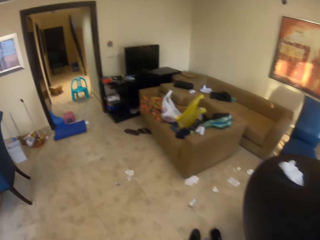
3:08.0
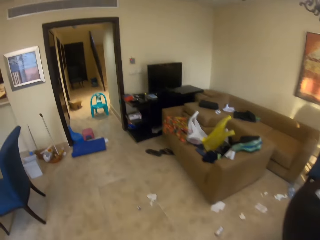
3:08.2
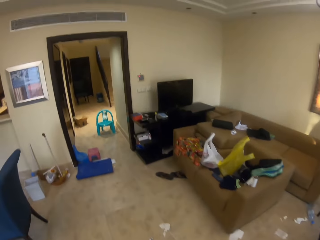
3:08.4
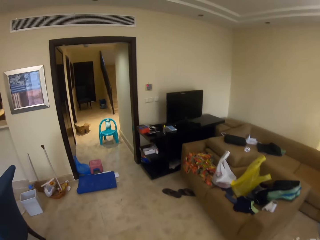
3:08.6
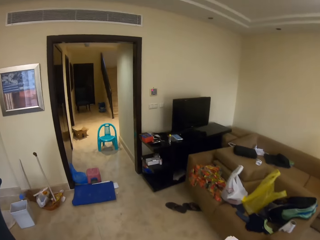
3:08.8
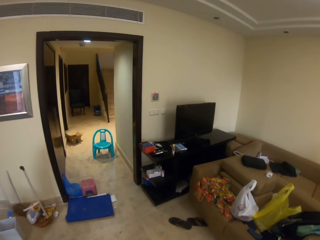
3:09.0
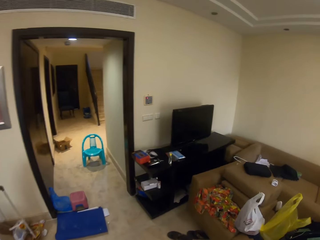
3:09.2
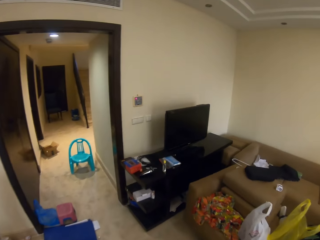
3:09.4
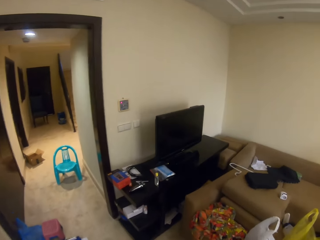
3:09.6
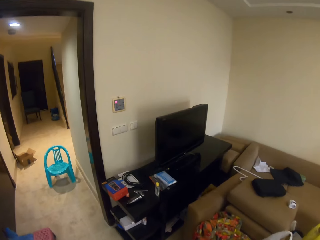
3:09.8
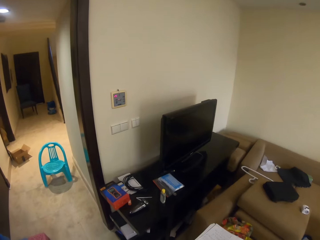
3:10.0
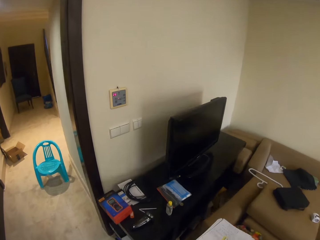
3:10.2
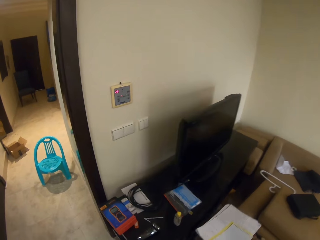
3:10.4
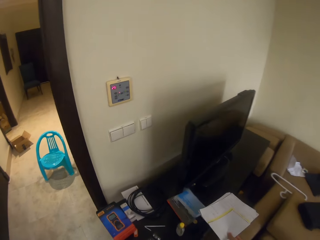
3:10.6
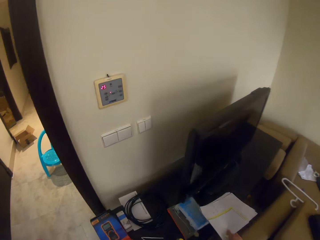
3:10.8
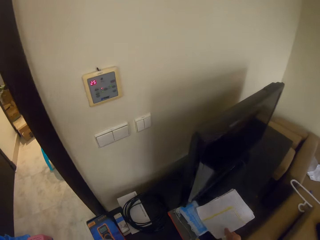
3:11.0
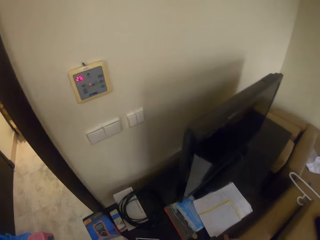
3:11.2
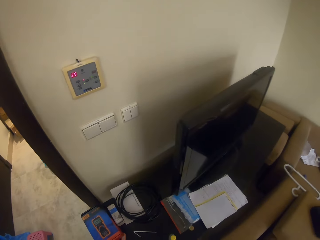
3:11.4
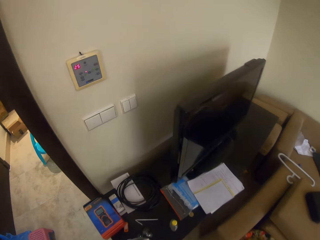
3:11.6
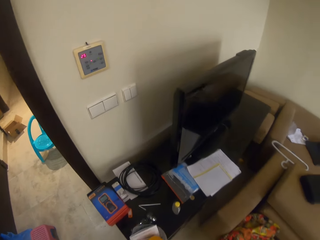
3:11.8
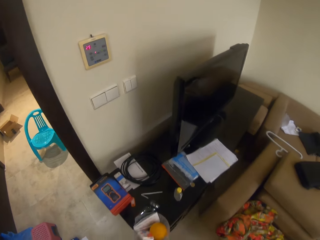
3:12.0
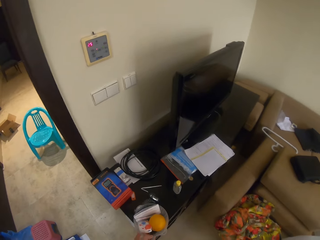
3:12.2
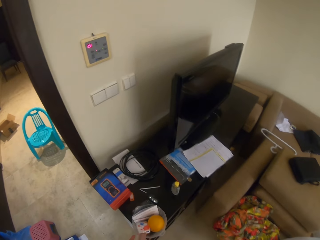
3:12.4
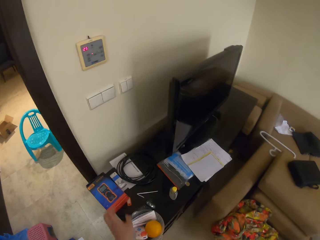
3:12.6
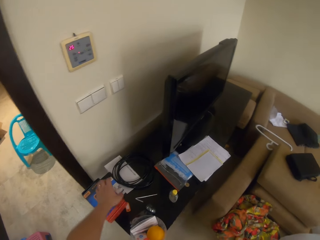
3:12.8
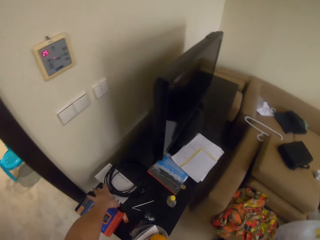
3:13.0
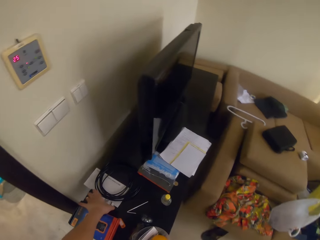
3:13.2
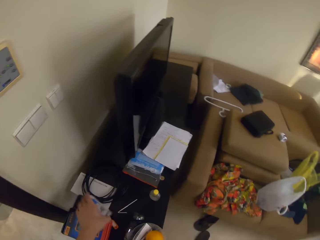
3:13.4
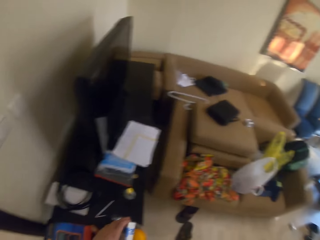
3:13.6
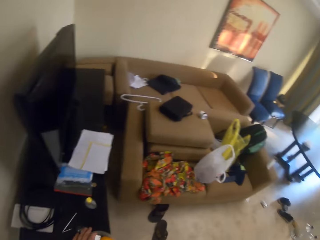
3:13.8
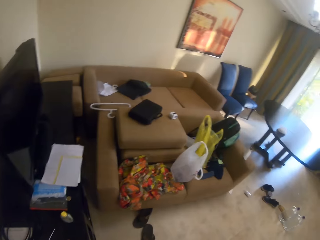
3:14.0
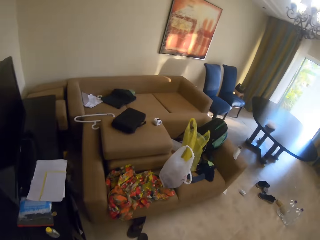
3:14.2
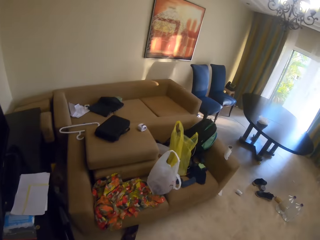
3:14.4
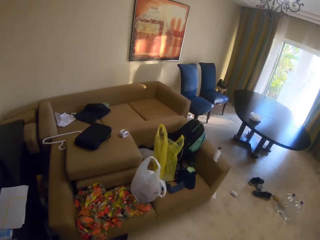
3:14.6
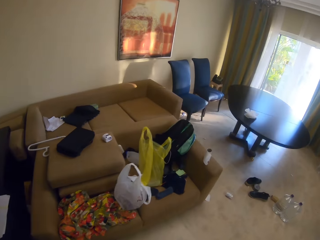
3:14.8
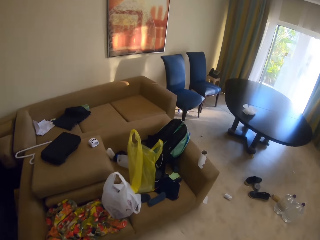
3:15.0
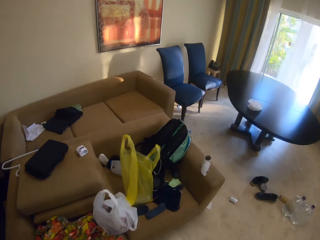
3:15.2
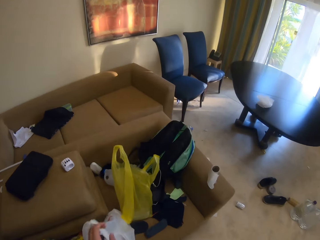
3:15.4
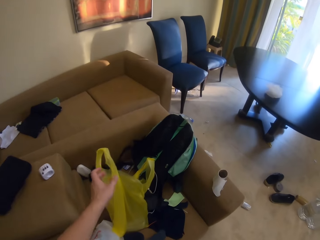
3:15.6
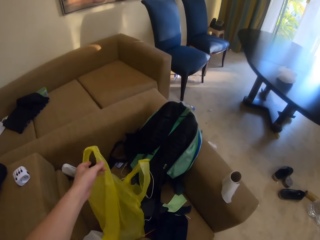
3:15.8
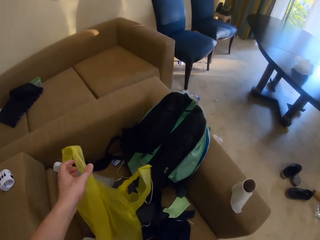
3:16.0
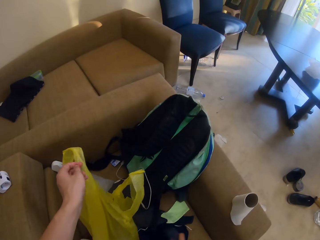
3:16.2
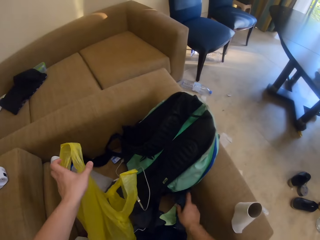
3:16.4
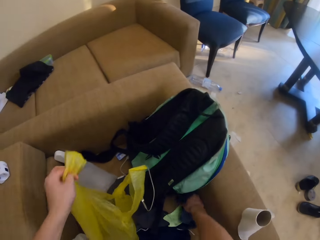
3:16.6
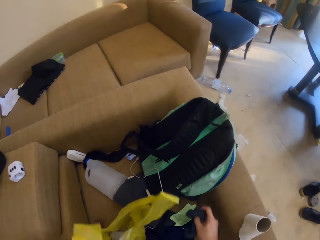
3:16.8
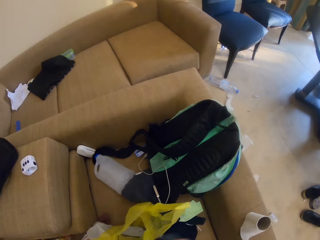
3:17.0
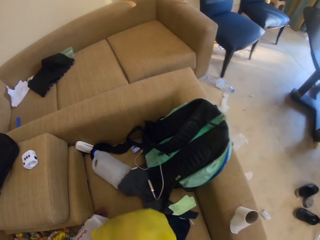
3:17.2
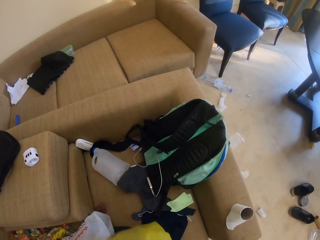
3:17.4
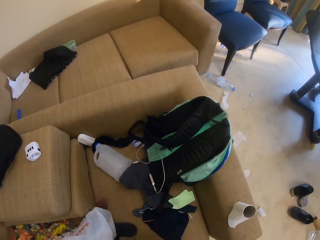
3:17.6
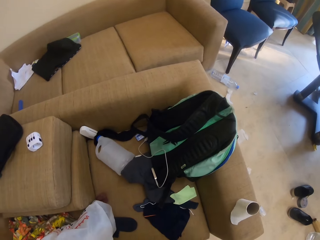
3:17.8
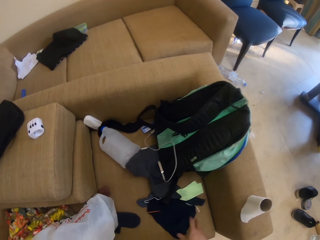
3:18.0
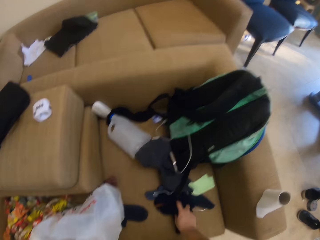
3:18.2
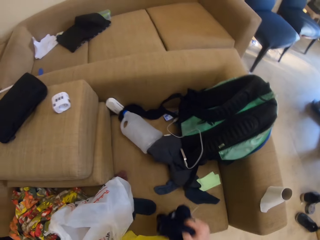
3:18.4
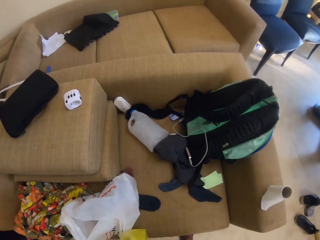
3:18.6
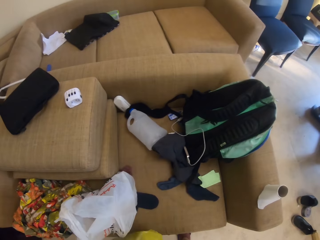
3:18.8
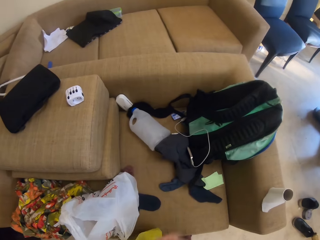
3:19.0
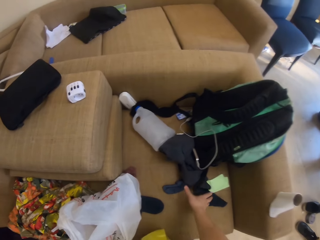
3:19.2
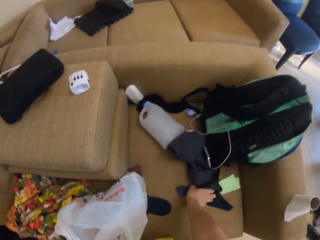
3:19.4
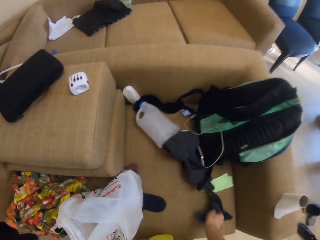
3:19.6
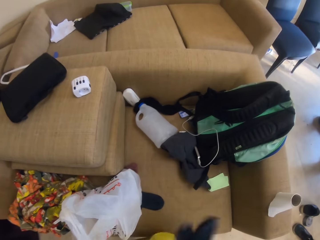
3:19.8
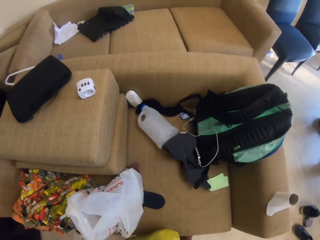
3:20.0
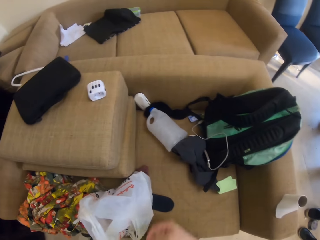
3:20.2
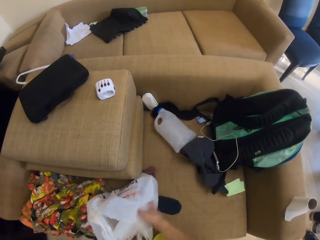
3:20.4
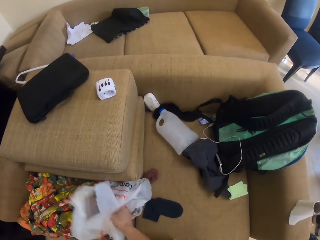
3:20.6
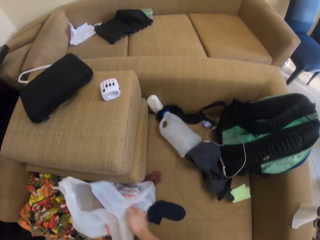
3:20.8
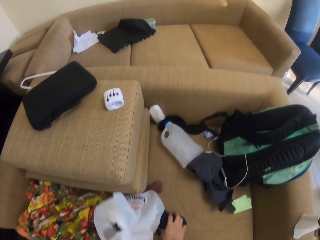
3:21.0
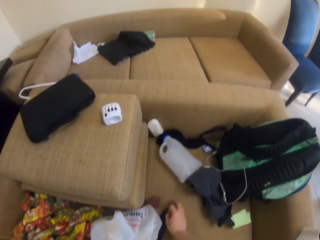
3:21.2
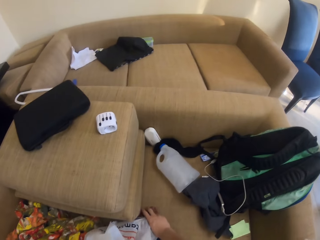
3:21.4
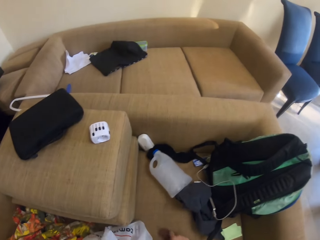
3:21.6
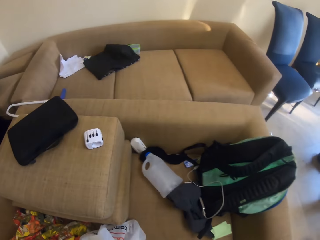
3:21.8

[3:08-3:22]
The camera wearer walks forward to the entertainment table or TV stand. They place the papers on the TV stand. They place the plastic bowl on the TV stand. They pick up a small box of something. They turn right. They walk forward. They replace the box. They hold a nylon bag. They pick up a paper bag. They pick up a cloth. They put in clothes from the couch. They pick up a cloth again.

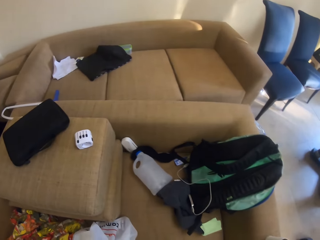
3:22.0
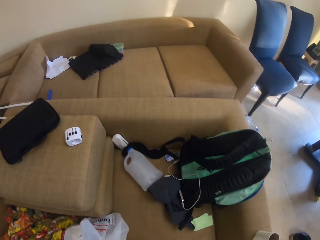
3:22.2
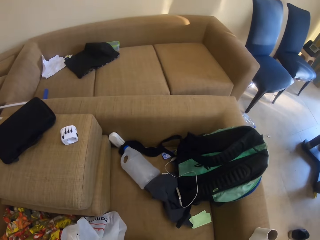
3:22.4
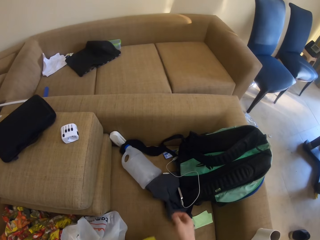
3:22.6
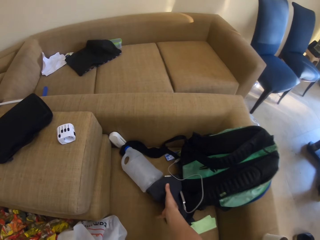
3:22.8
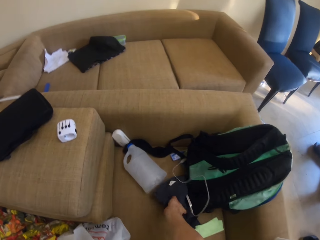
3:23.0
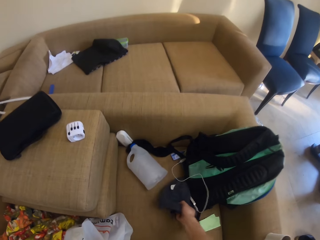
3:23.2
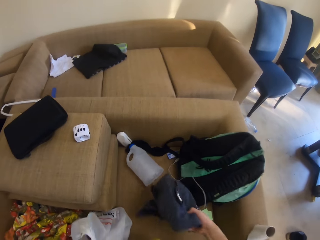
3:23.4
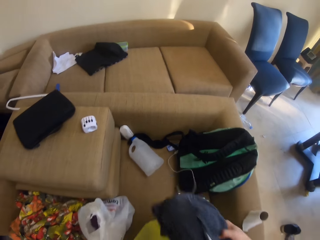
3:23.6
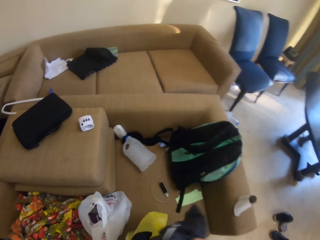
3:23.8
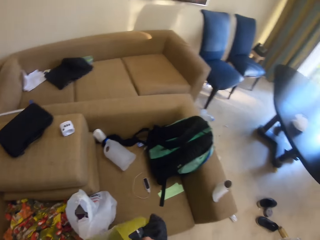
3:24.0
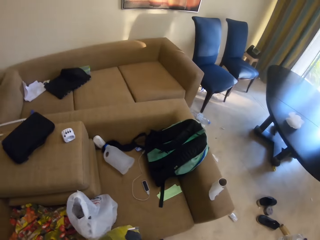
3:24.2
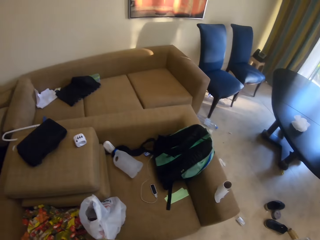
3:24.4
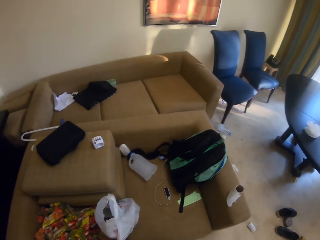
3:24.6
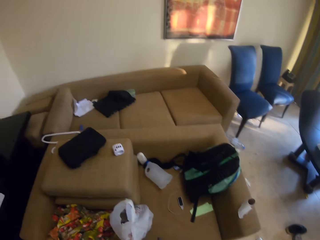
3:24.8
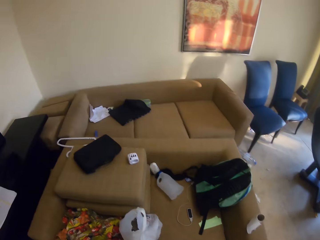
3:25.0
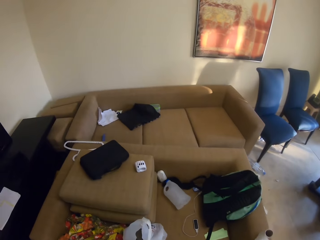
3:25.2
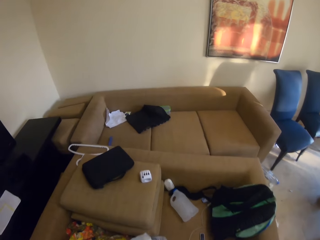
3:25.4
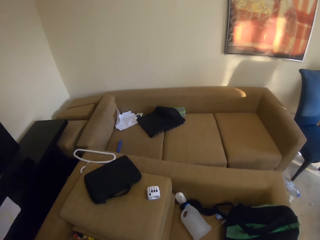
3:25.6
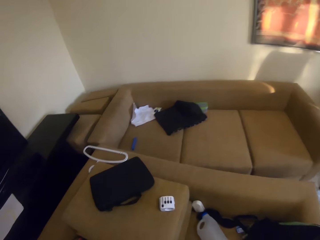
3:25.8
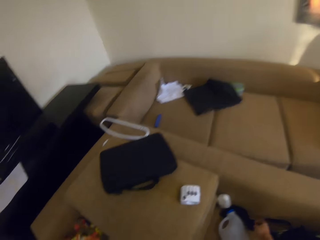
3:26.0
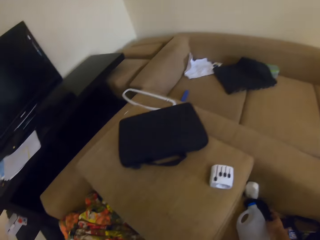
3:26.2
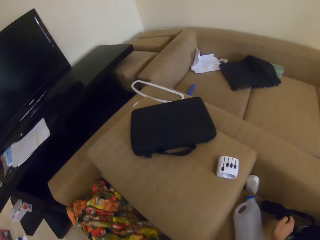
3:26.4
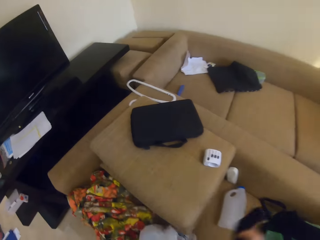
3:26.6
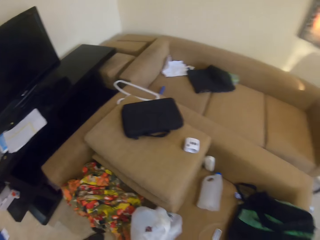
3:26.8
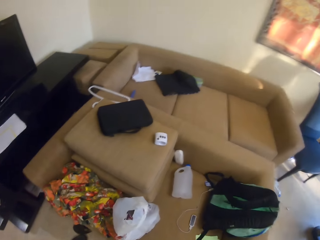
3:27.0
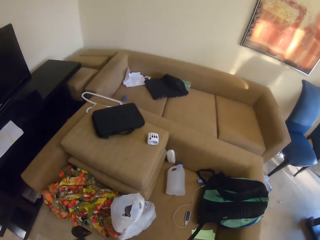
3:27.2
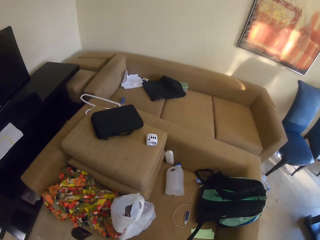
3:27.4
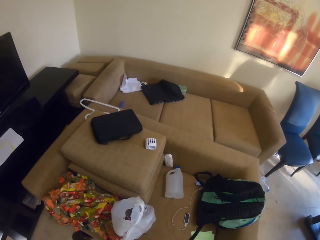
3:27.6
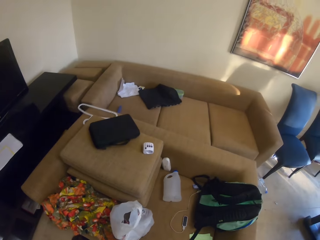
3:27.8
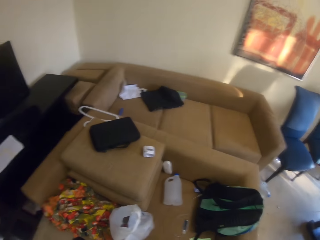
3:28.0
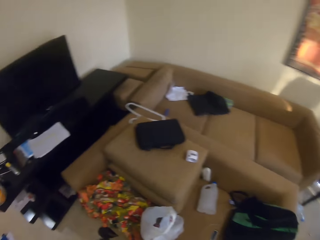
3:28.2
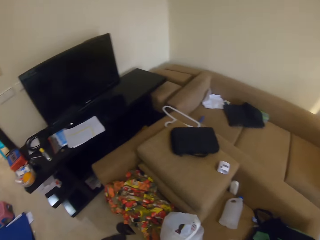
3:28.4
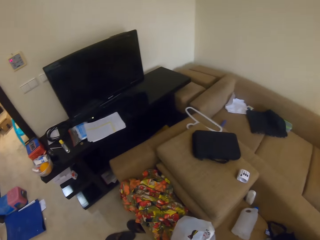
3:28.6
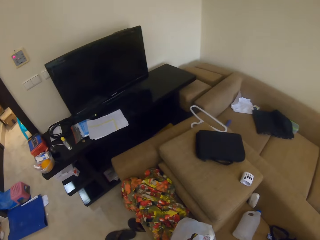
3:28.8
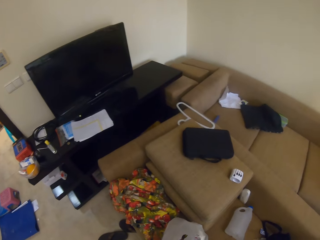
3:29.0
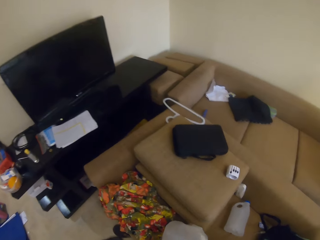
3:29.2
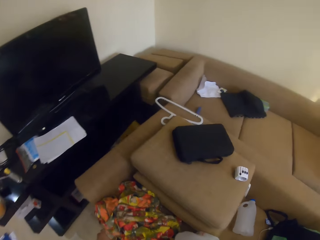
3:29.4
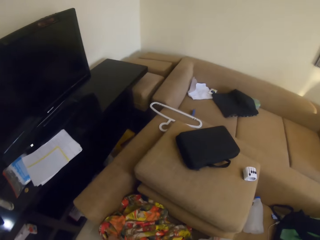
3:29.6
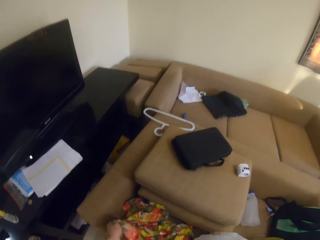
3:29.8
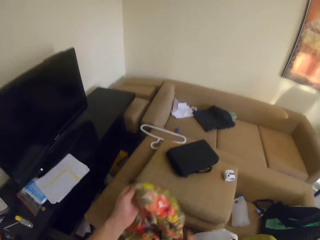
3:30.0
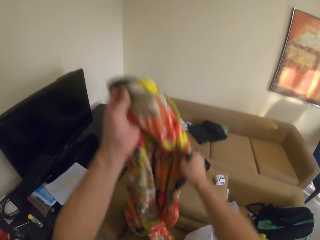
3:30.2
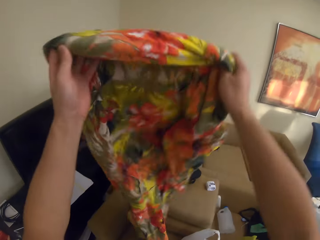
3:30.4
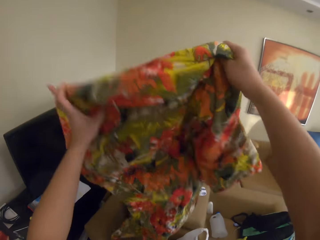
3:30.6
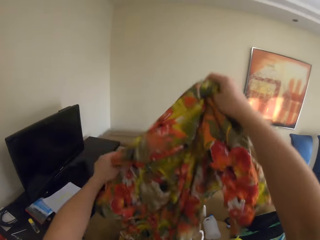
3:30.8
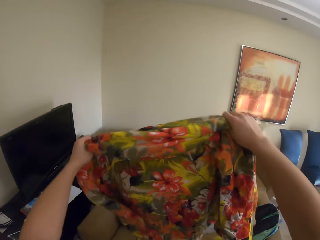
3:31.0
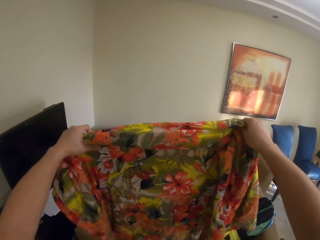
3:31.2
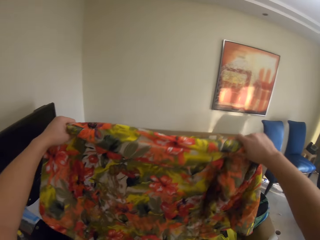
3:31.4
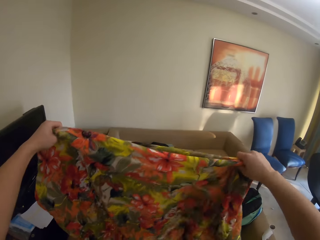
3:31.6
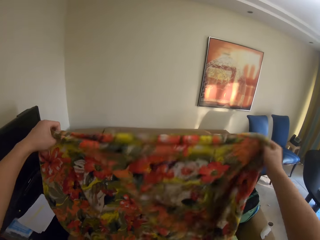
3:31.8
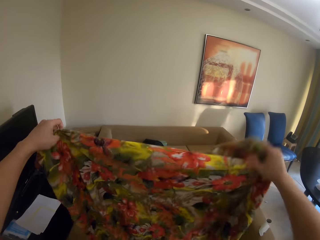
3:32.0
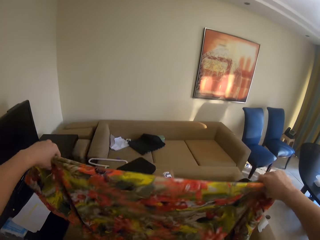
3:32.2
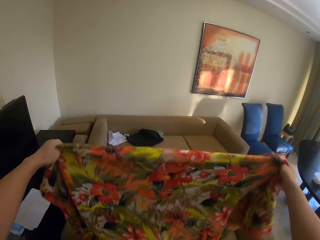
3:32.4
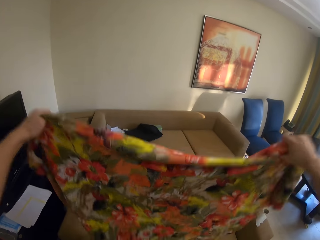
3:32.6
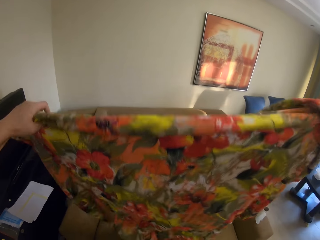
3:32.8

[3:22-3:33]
The camera wearer picks up clothes. They pick up a cloth. They put the cloth in the nylon bag. They pick up a cloth. They look left. They pick up a cloth or shawl. They stretch the cloth.
